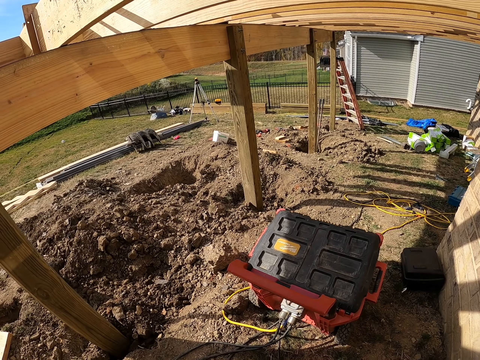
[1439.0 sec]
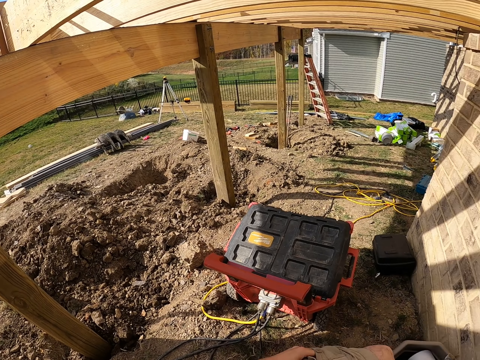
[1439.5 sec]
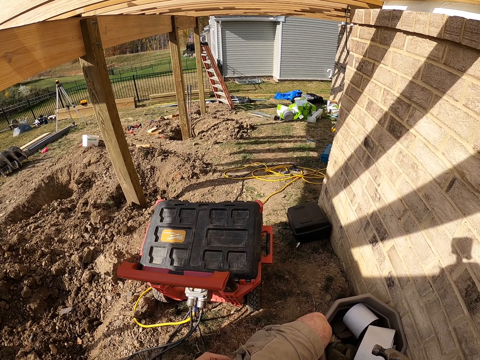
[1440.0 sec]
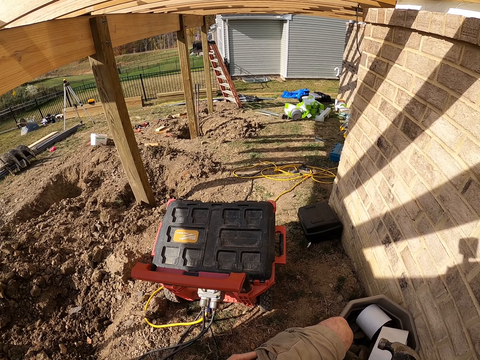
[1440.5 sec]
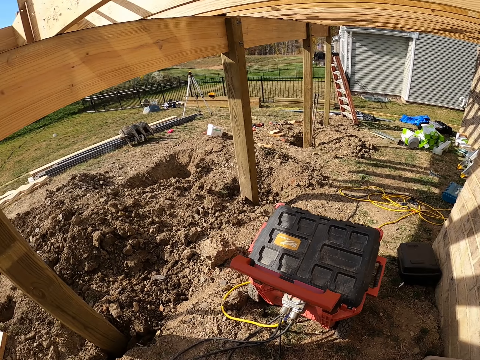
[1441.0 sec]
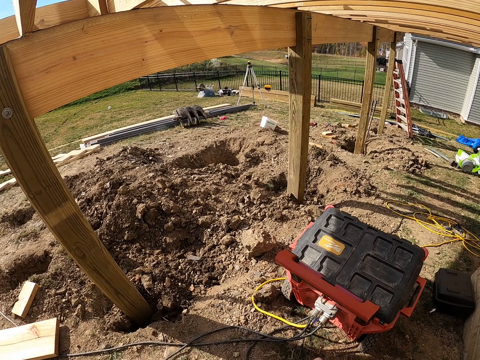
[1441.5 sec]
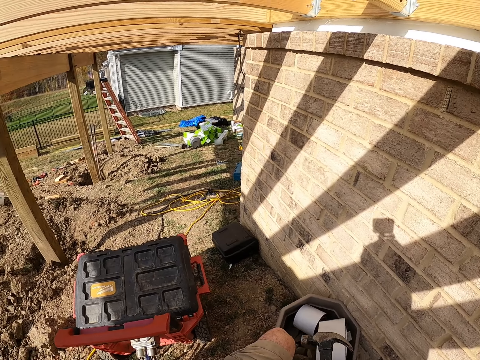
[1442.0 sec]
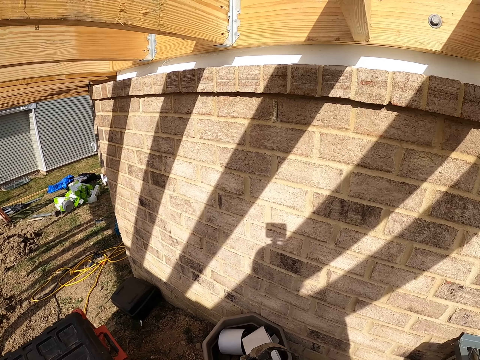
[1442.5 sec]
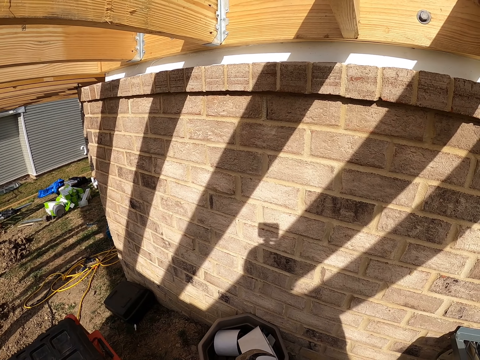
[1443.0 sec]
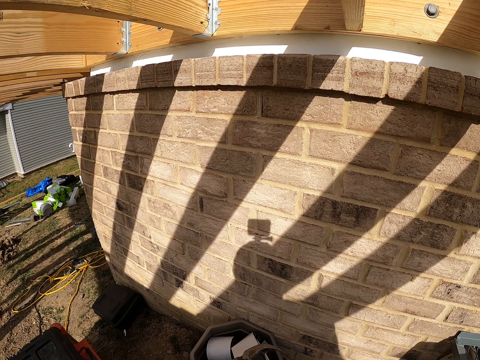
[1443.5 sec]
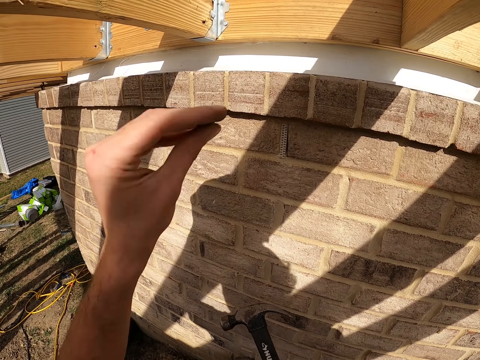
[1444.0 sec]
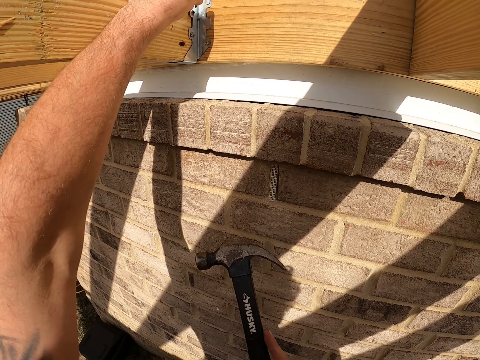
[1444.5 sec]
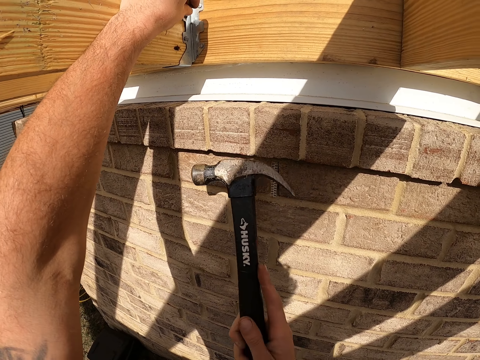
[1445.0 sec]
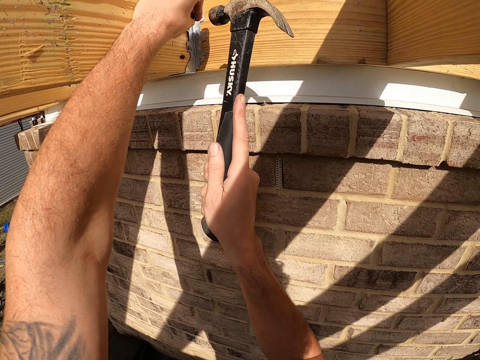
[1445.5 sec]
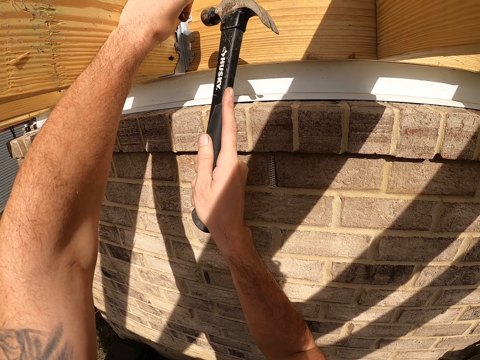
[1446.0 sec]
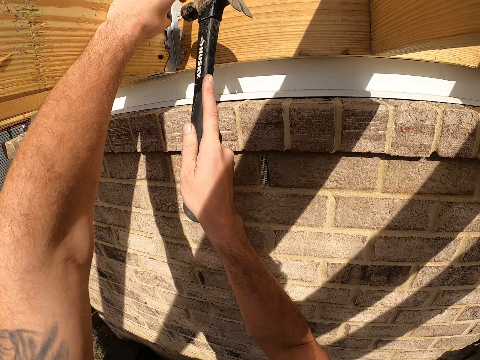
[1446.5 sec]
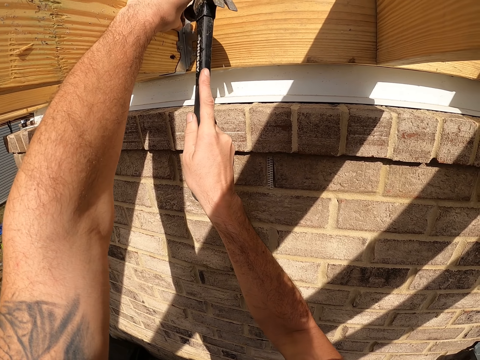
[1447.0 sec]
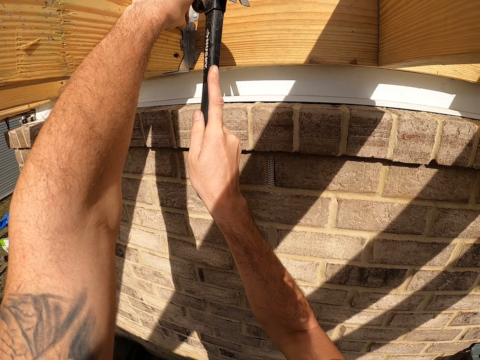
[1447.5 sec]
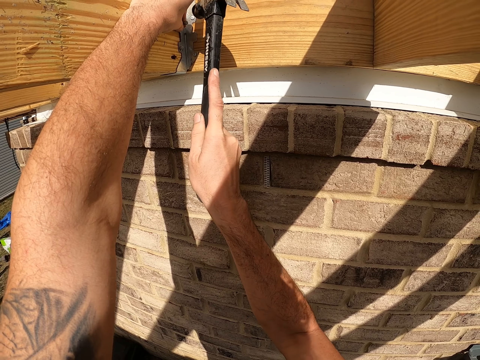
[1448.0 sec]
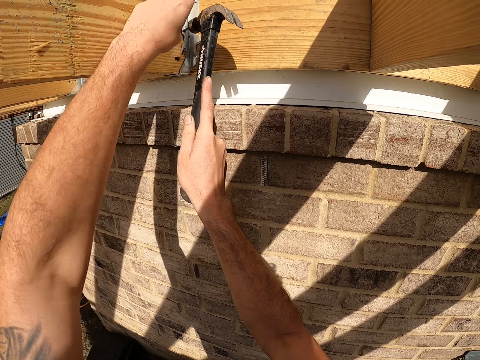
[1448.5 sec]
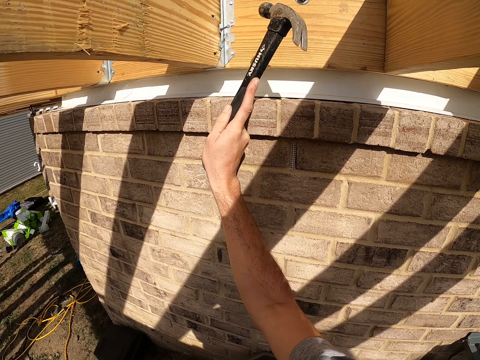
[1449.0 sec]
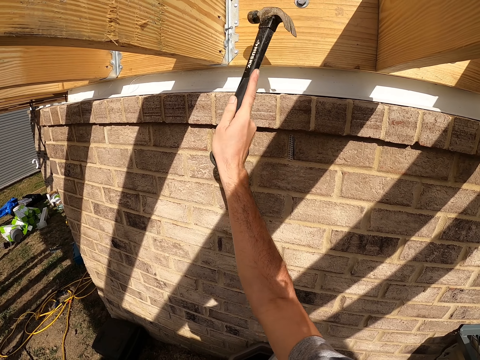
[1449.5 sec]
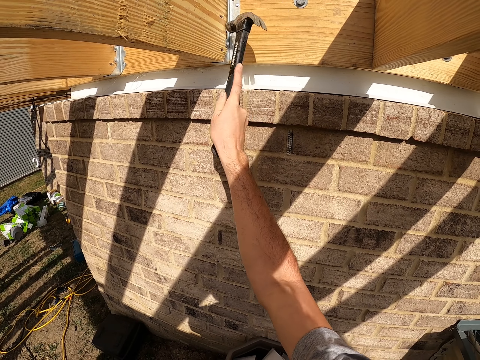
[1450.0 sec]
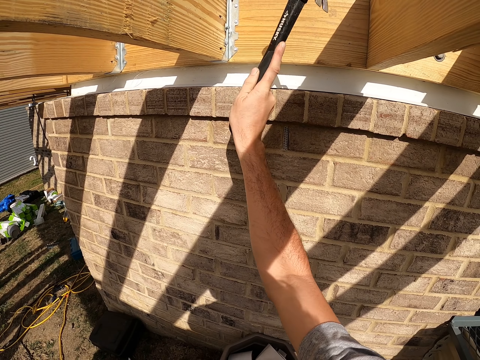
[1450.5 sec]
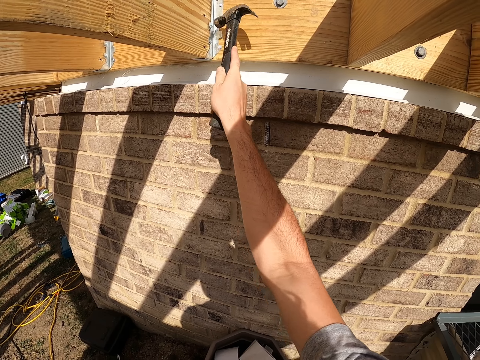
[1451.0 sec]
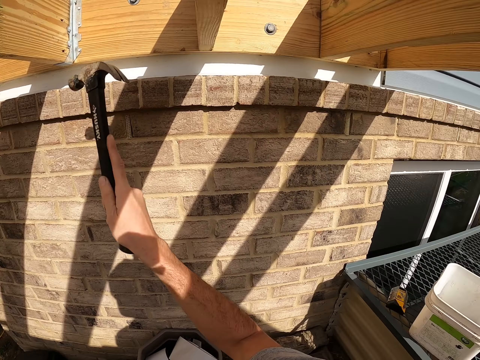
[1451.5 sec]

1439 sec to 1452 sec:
The camera wearer looks around. They look around. They place the nail on the metal and hit the nail with a hammer.

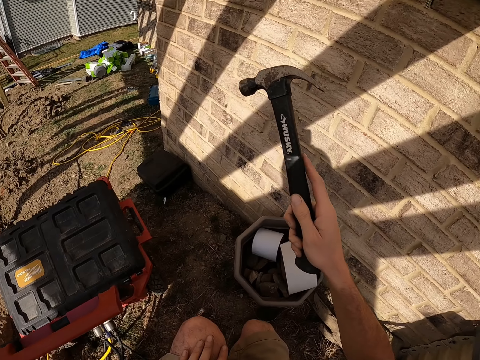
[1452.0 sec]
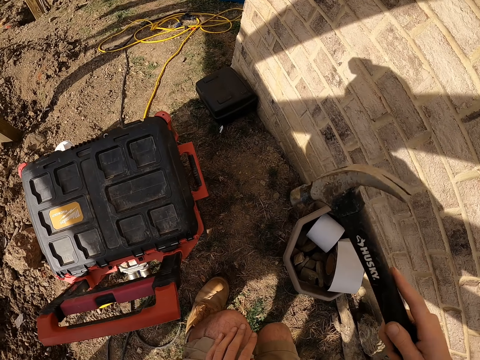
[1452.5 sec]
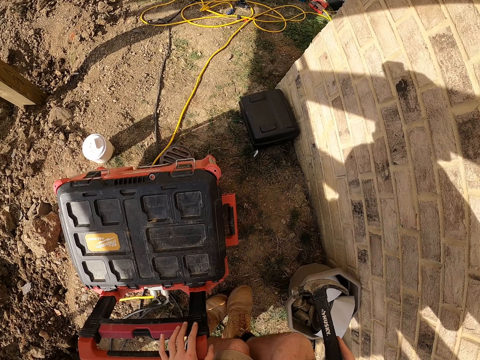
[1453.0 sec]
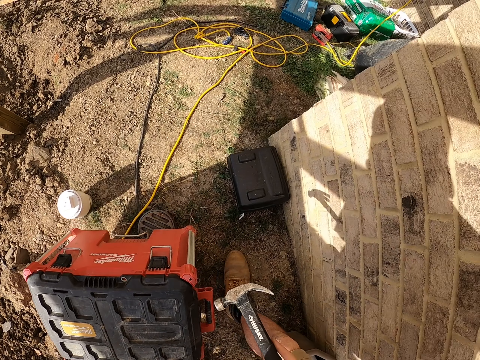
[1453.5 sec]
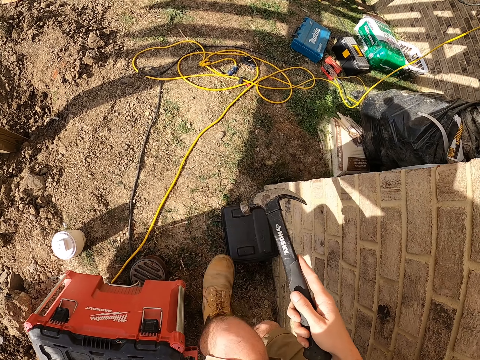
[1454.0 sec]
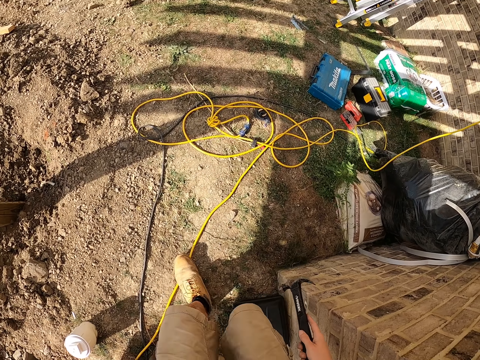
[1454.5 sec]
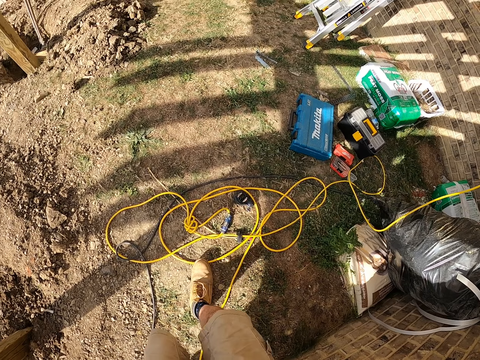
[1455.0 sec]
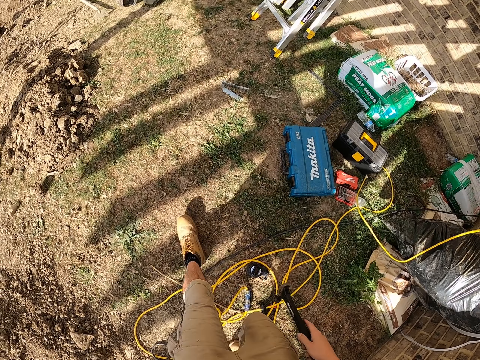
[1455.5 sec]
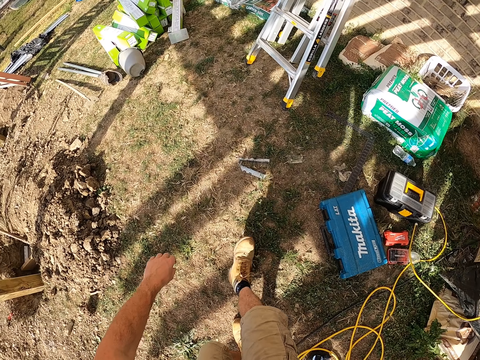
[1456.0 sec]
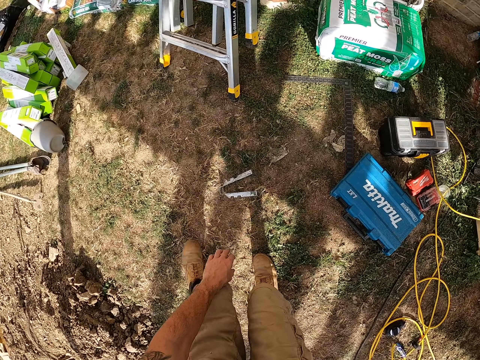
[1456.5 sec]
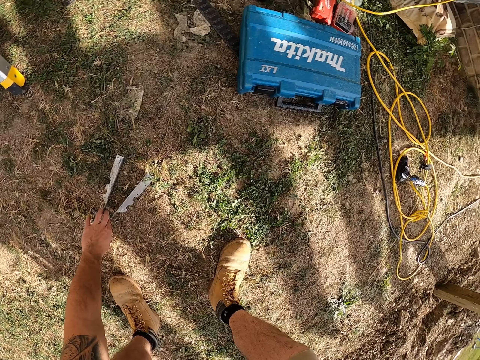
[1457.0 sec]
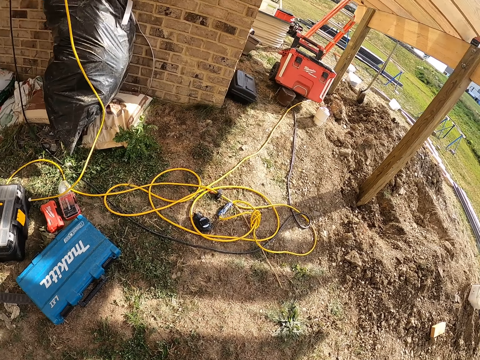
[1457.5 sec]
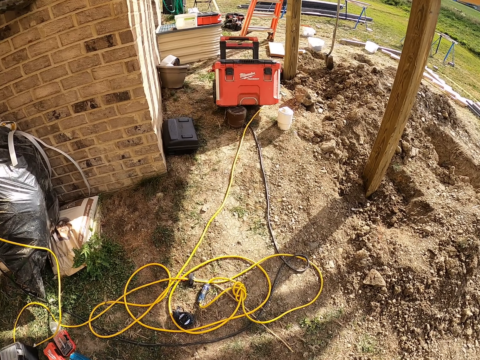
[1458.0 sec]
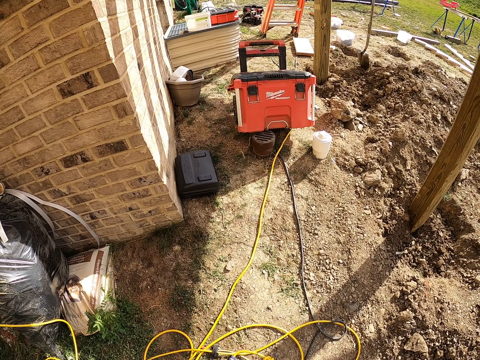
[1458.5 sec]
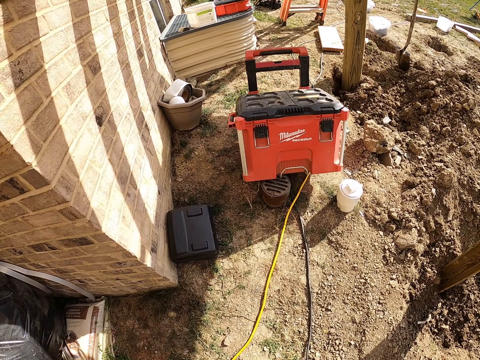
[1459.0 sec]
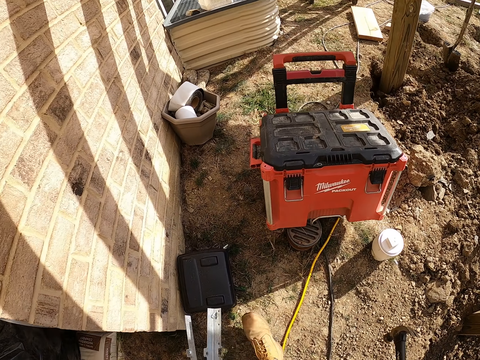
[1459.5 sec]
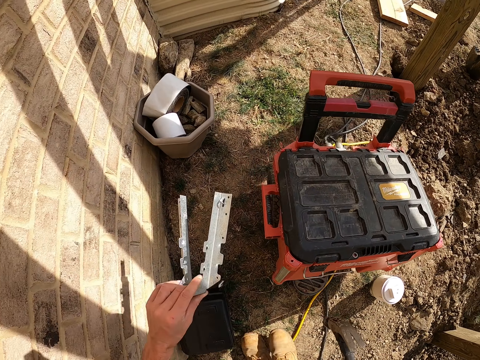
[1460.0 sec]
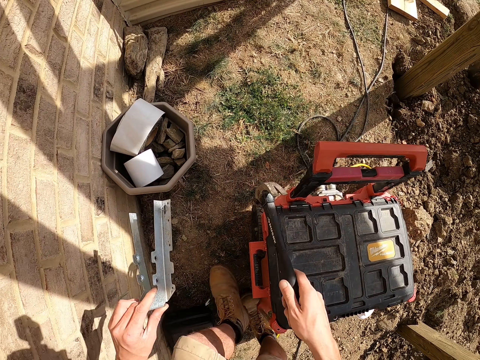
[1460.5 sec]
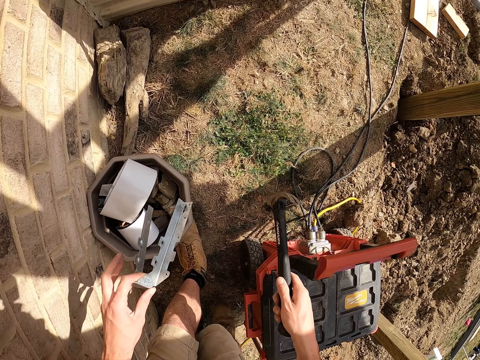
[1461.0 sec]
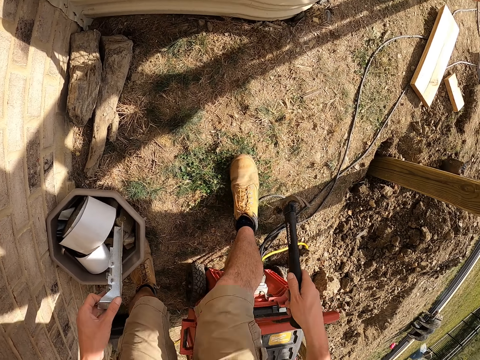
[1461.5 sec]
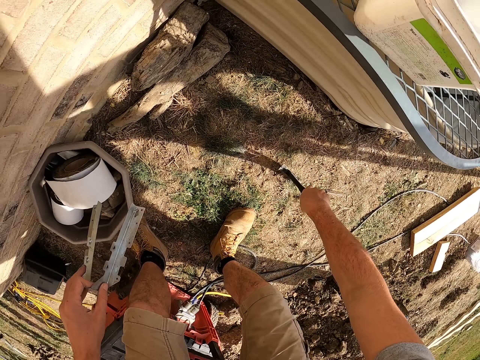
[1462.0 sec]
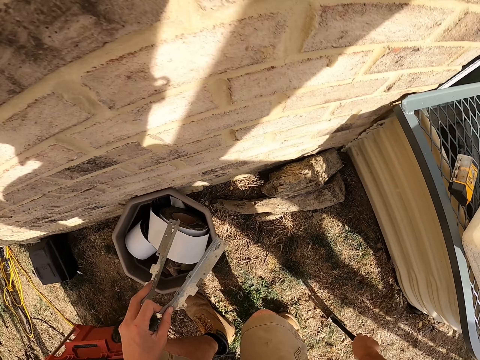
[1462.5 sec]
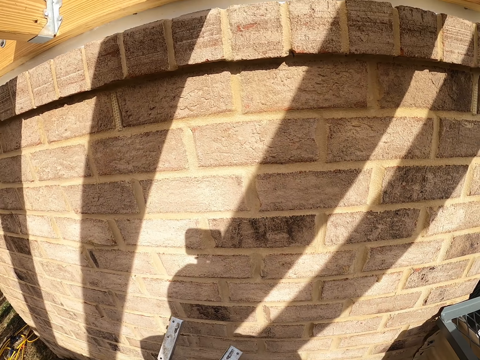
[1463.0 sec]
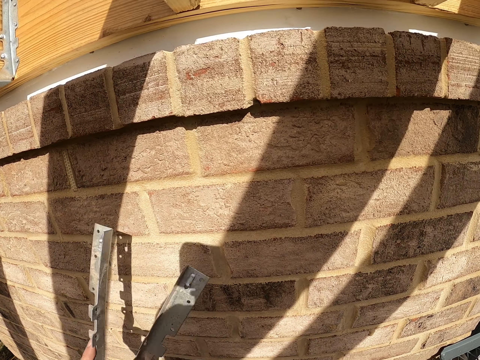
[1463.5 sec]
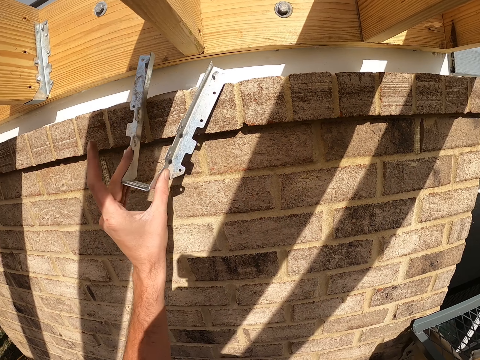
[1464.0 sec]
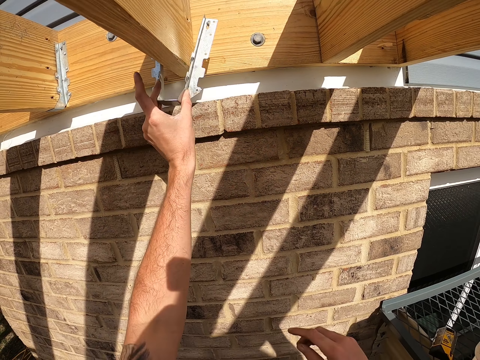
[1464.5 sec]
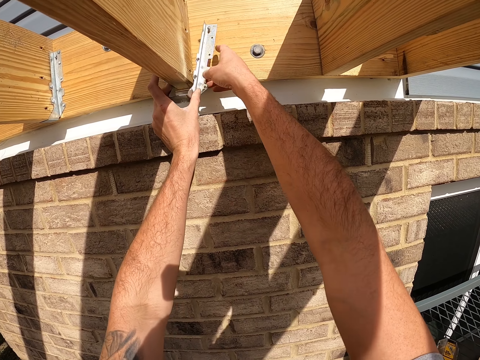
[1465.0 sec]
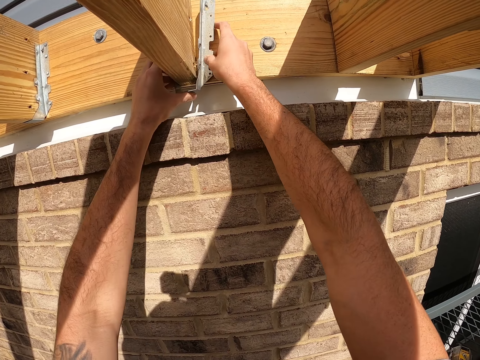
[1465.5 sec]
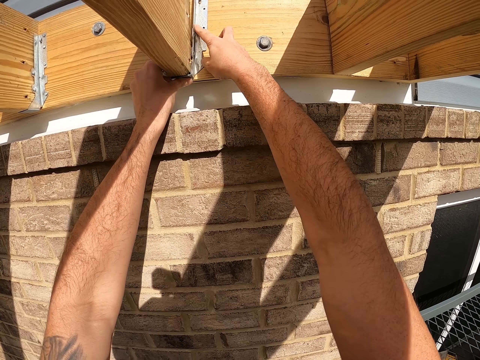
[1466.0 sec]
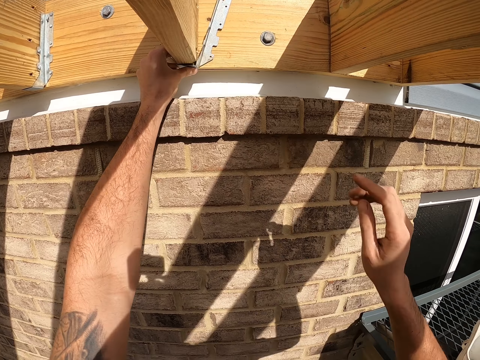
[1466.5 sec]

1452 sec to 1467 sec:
The camera wearer walks around, picks up the metal from the ground, and walks around. They fit the metal on the wall. They place the metal on the wood.
